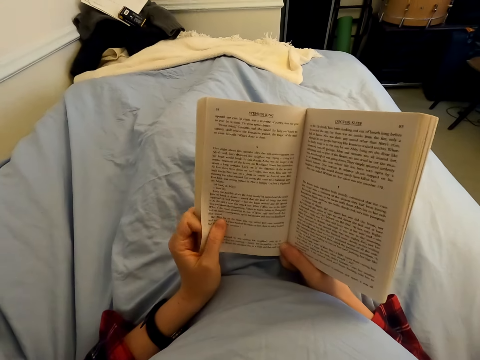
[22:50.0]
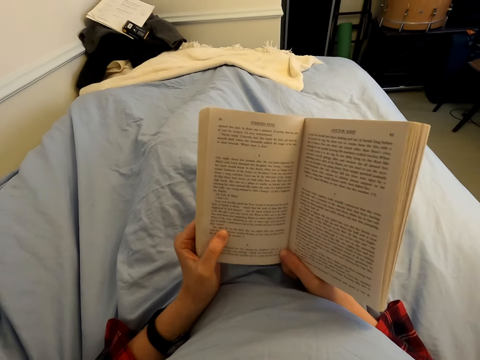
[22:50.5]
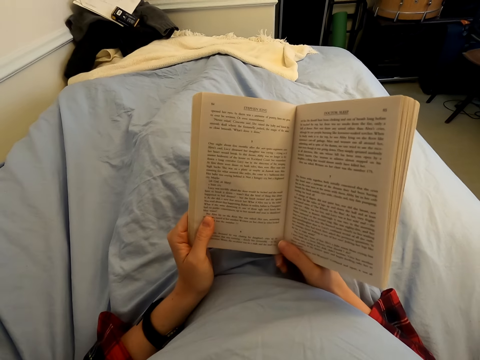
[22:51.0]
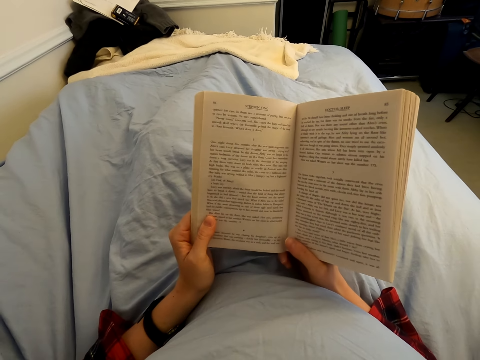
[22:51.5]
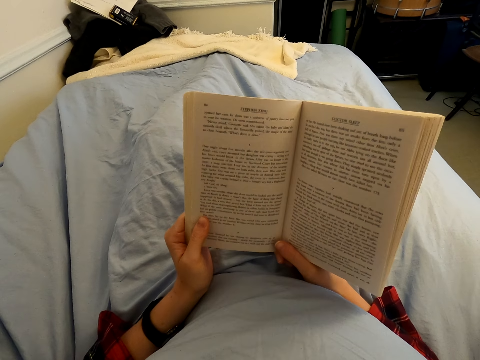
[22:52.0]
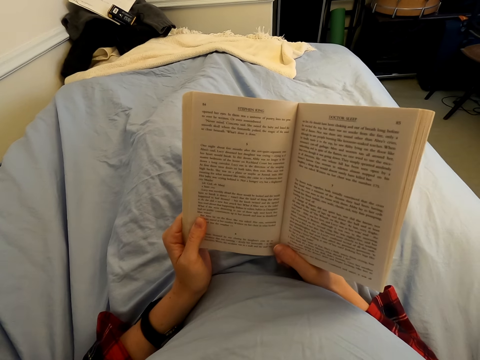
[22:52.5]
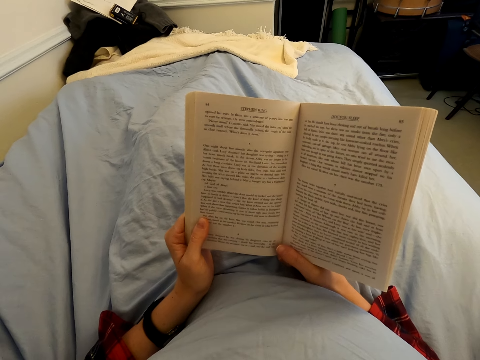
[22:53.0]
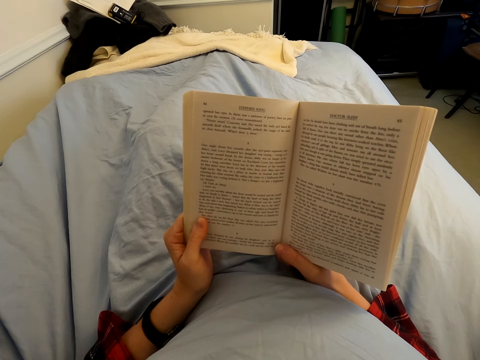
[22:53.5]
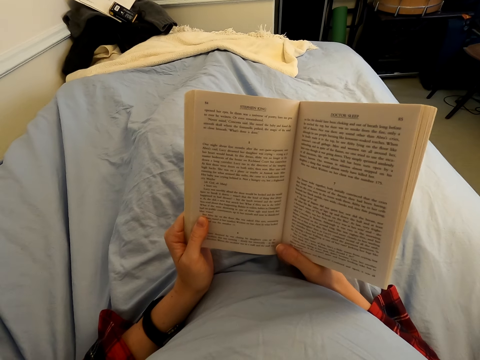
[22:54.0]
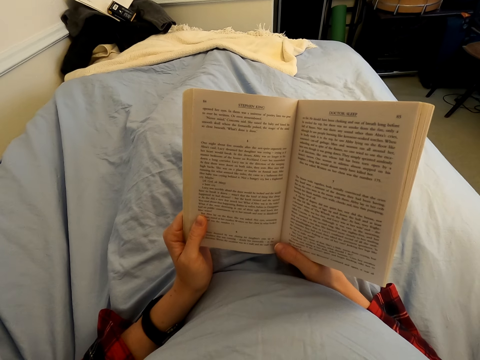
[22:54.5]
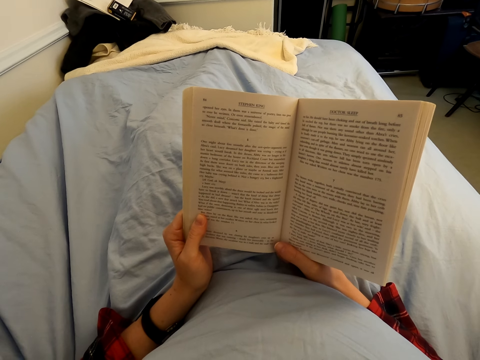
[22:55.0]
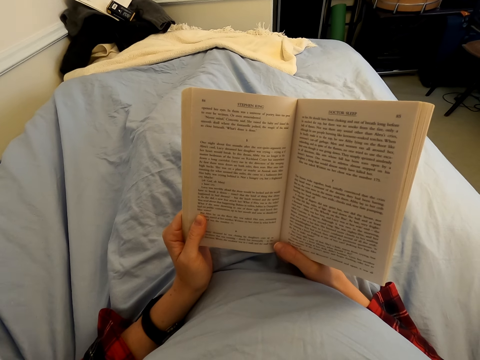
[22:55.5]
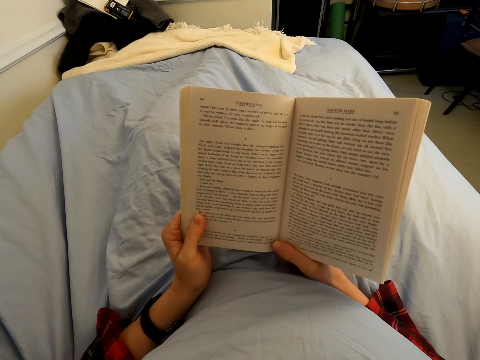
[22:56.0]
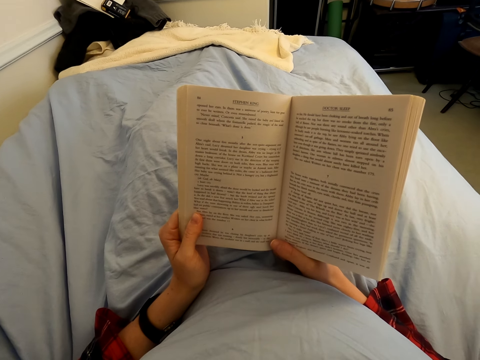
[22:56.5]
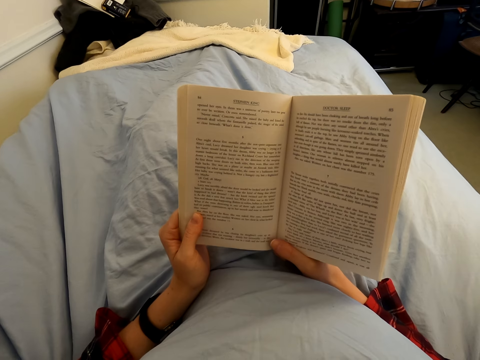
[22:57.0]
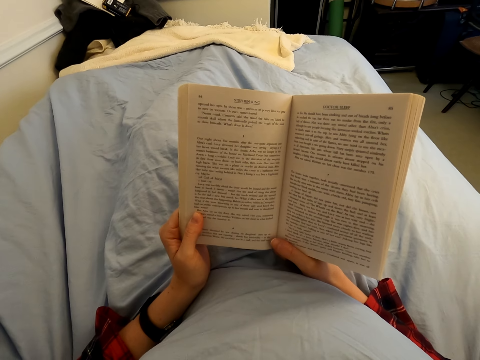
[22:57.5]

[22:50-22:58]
The camera wearer opens a page. They move fingers. They read the book.

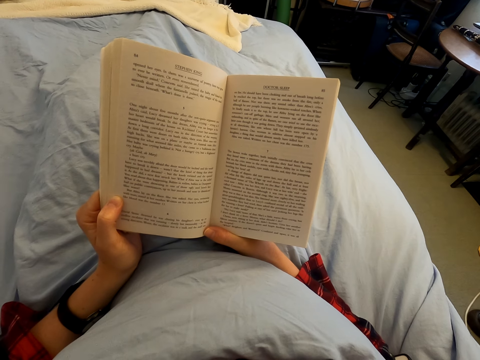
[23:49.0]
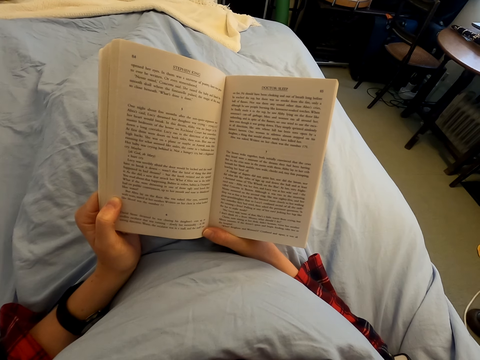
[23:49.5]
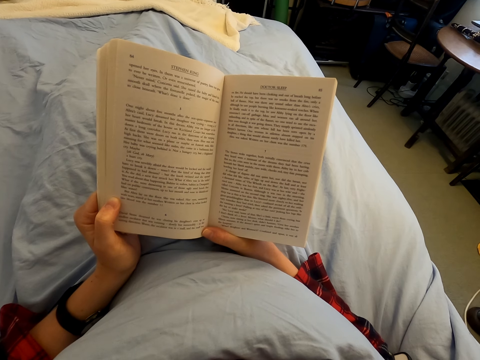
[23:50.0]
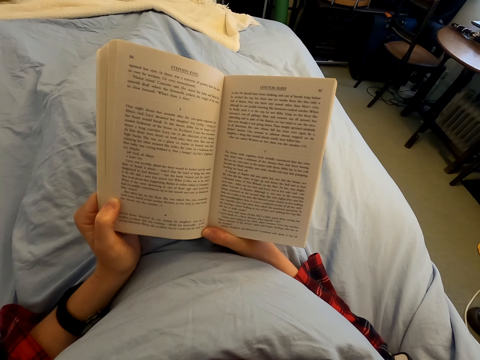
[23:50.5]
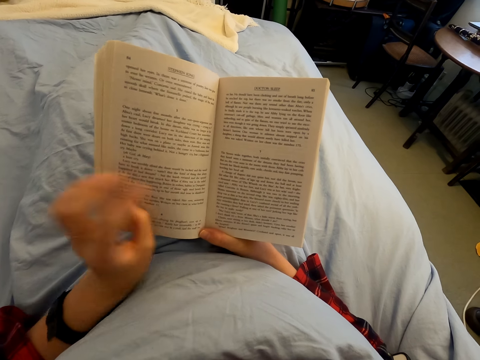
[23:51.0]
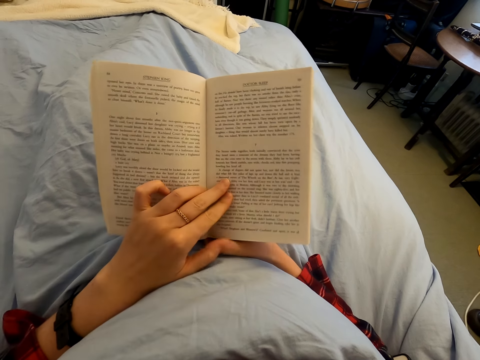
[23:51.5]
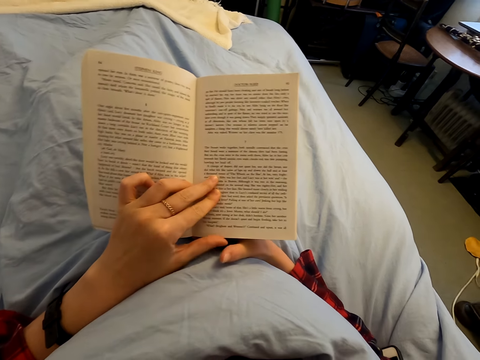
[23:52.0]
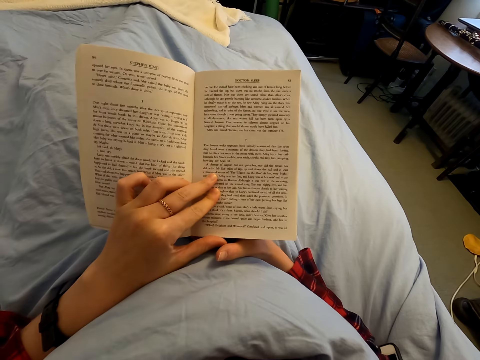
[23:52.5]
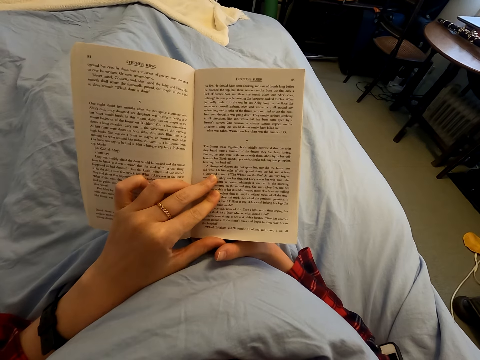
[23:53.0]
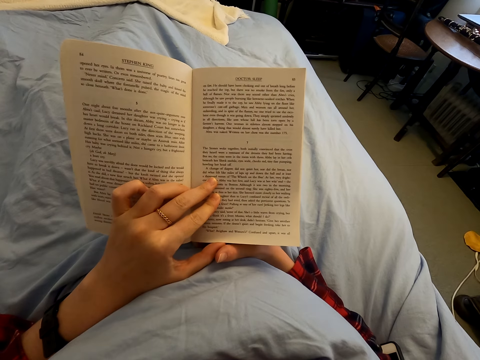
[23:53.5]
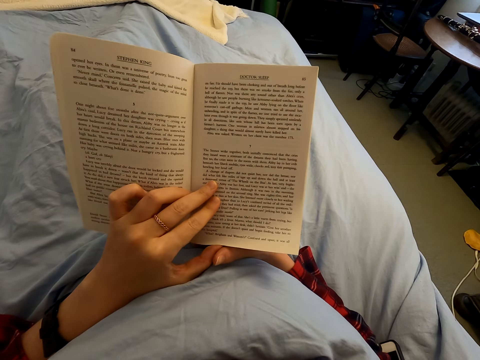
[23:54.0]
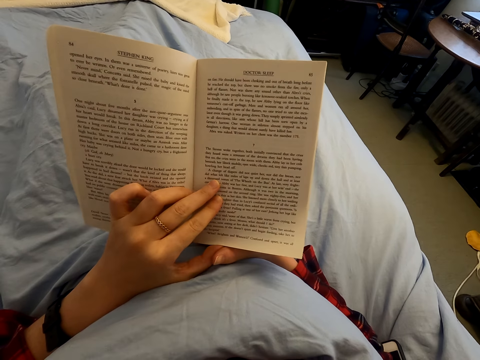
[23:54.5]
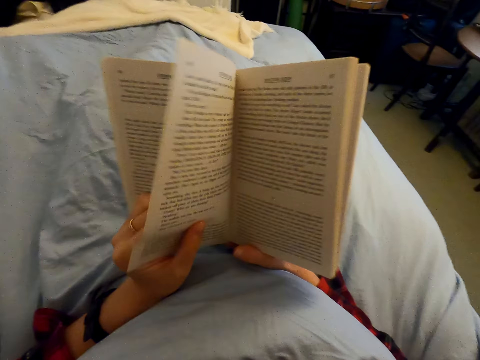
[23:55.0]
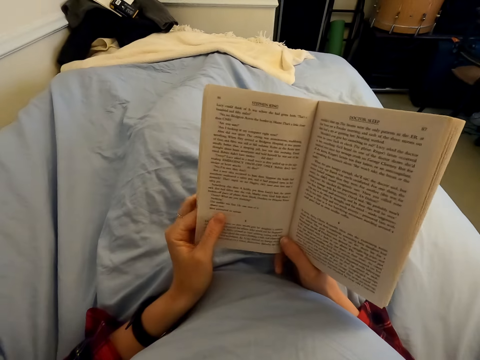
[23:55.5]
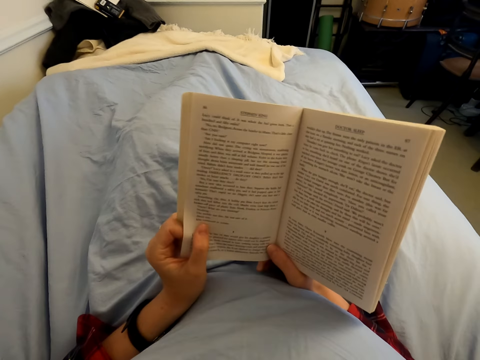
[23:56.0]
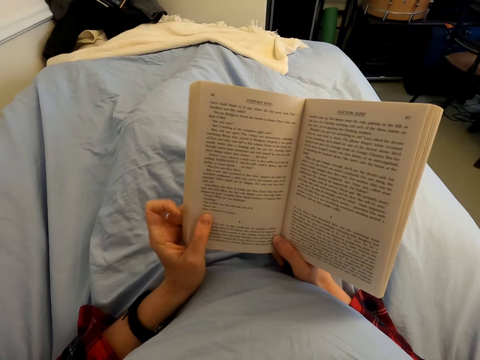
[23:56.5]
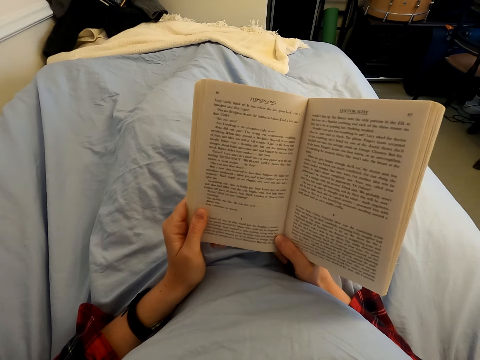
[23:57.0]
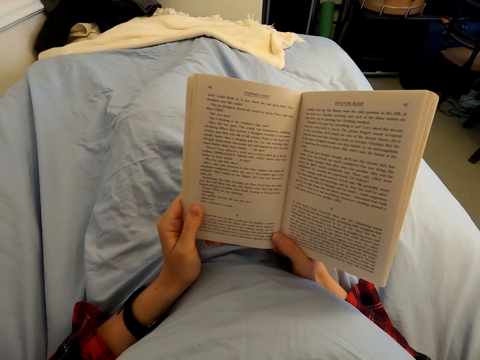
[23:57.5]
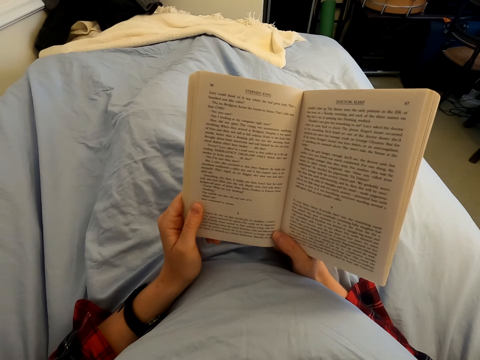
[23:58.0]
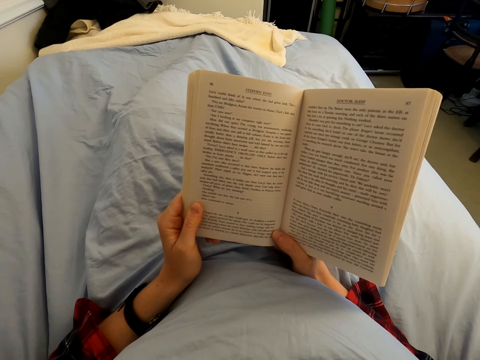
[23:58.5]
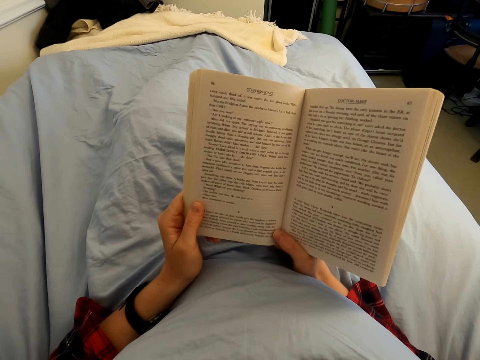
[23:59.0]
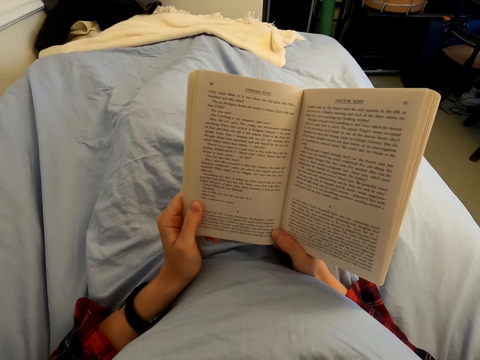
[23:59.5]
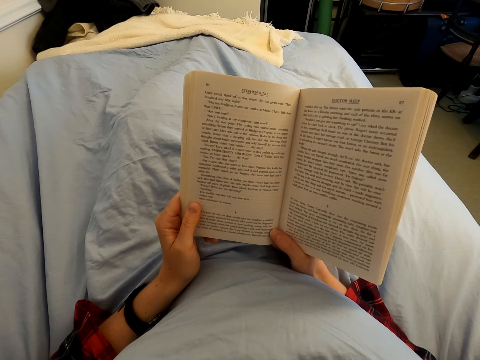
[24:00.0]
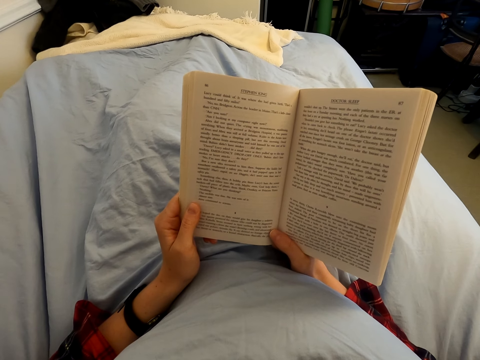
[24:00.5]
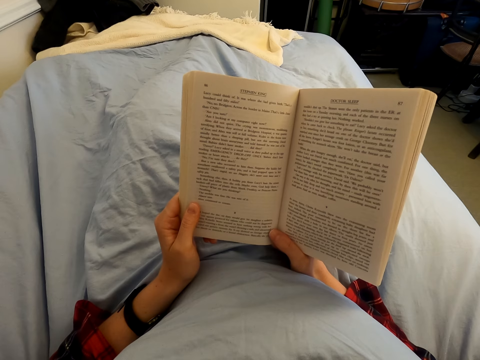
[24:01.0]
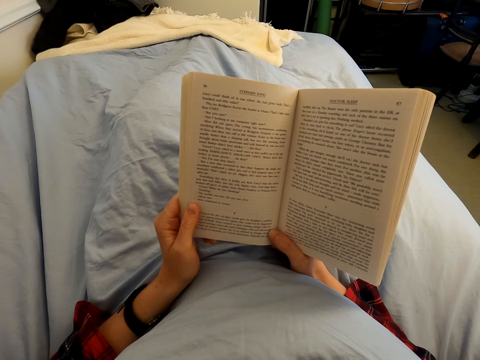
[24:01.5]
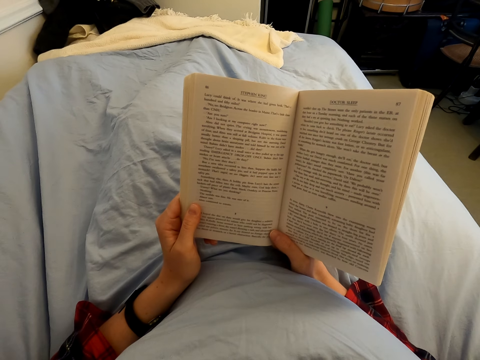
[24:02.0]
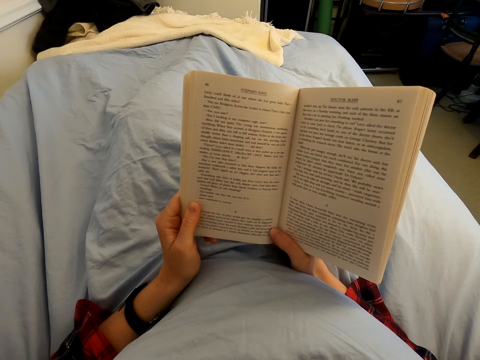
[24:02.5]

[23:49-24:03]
The camera wearer moves the left hand on the book. They move fingers. They open the book leaf. They read the book. They move fingers.

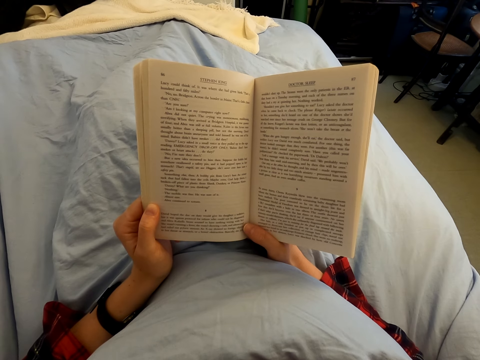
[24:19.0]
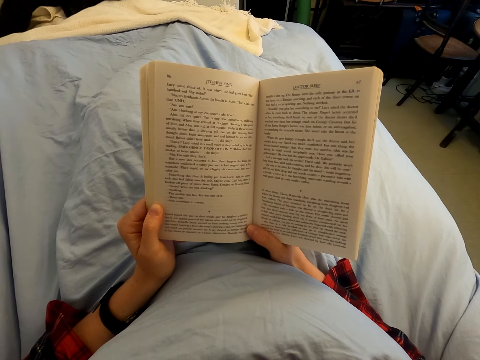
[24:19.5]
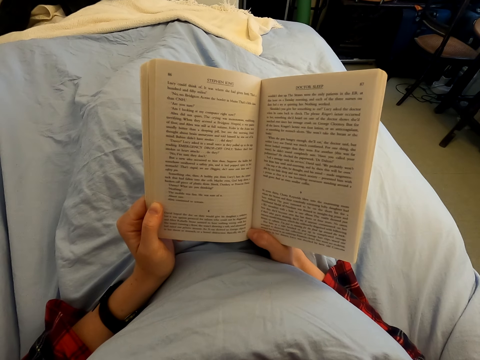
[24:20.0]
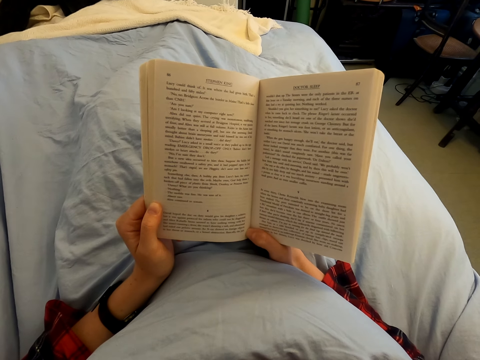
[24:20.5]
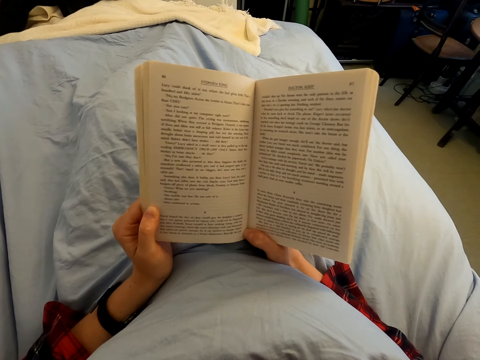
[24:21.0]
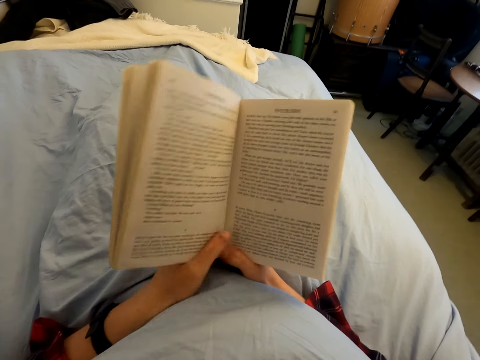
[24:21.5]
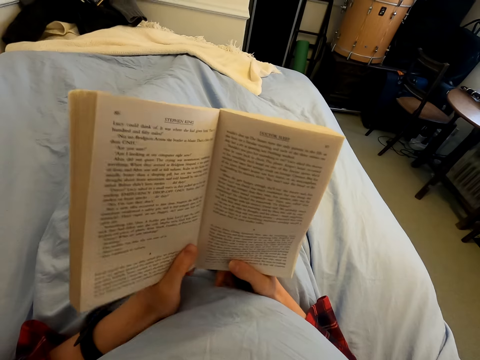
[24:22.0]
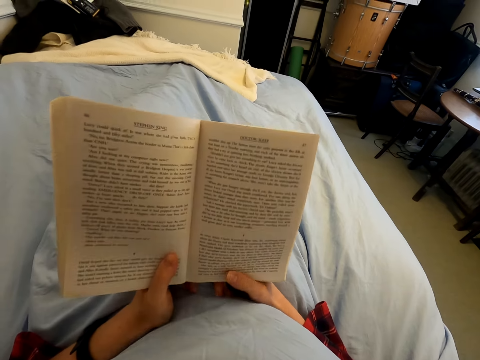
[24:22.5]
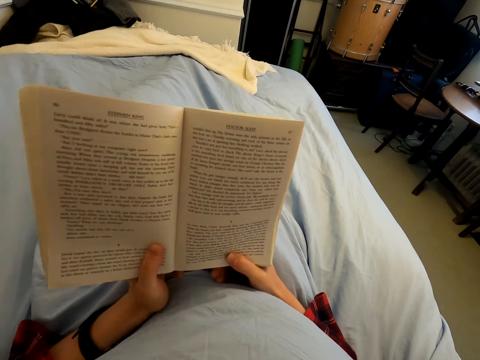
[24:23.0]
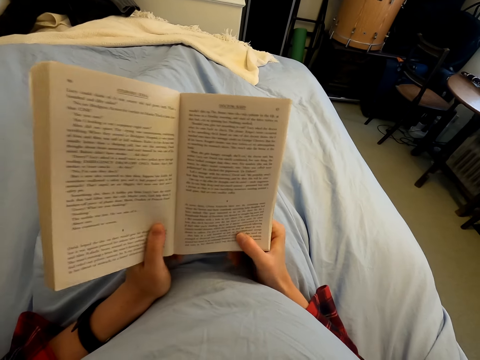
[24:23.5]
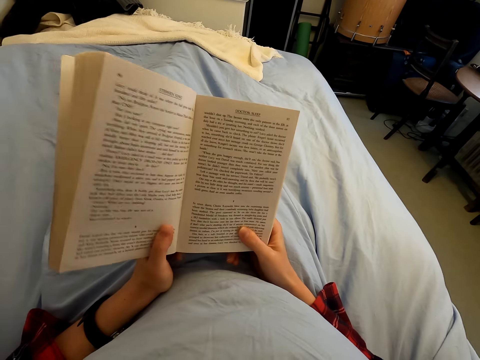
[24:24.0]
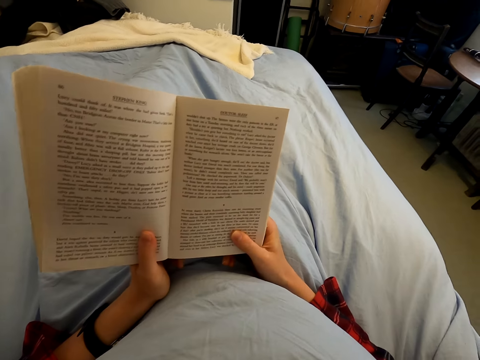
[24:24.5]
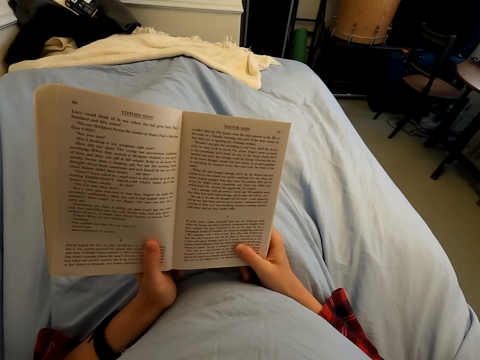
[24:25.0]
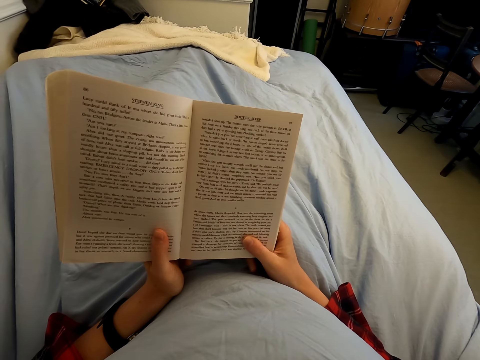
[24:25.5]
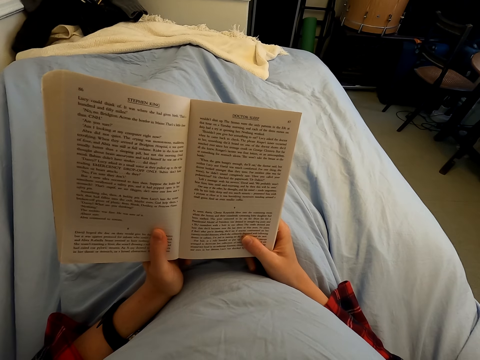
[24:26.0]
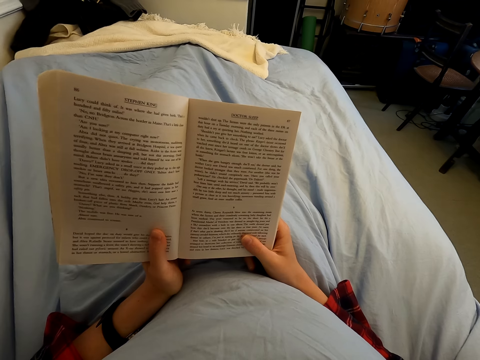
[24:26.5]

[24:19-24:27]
The camera wearer moves a hand. They move the book on the hands. They move a hand again.
